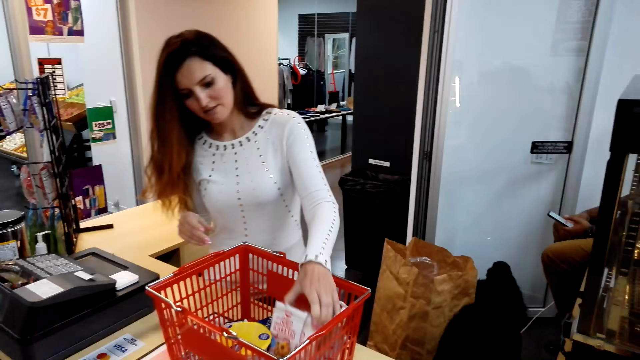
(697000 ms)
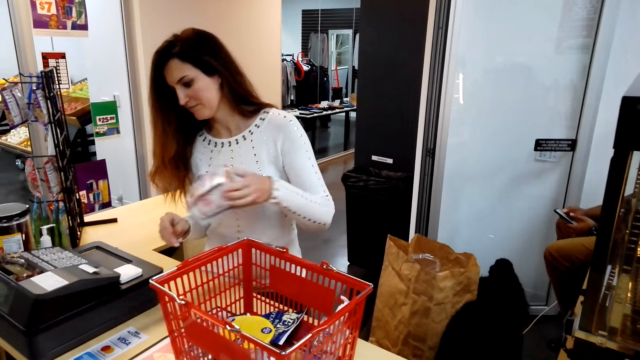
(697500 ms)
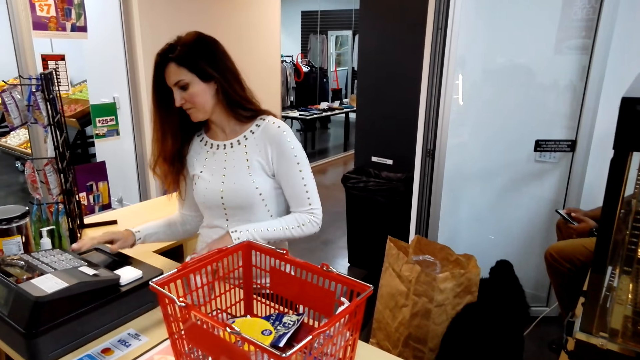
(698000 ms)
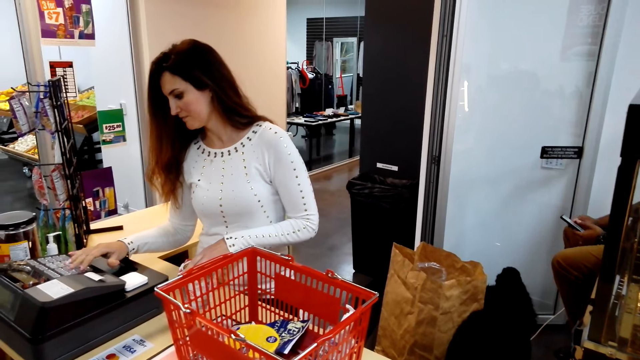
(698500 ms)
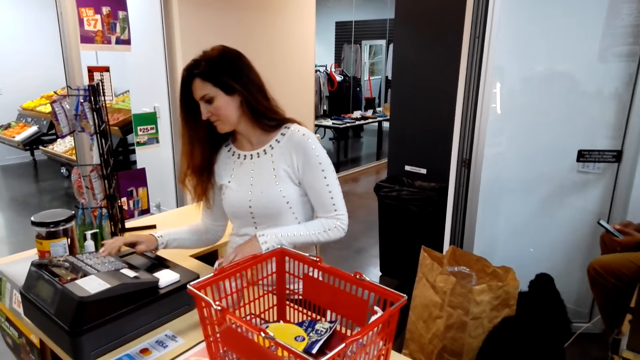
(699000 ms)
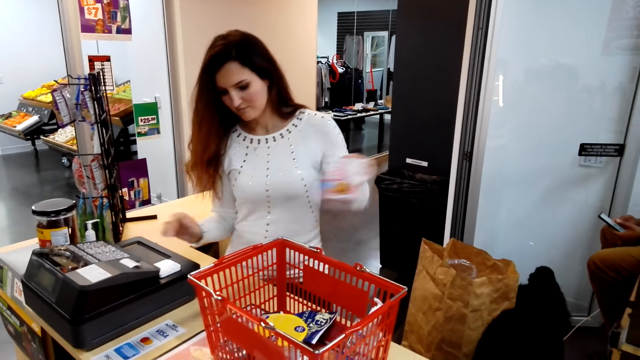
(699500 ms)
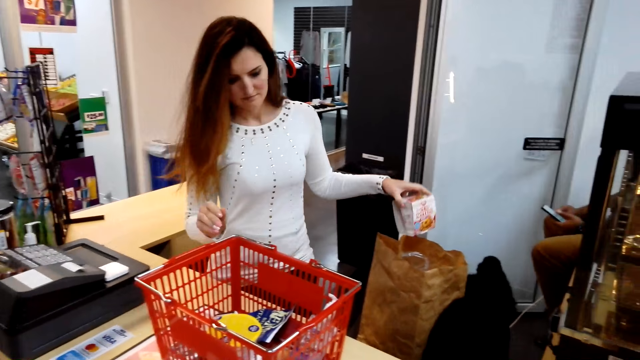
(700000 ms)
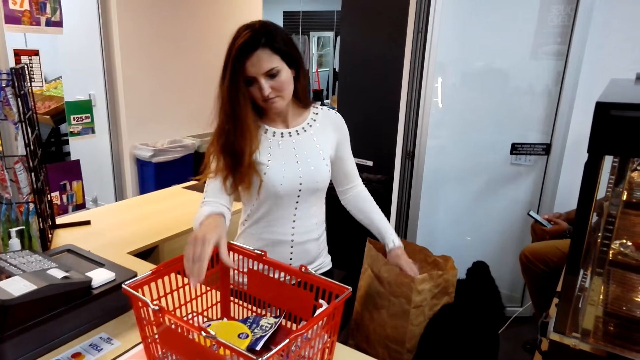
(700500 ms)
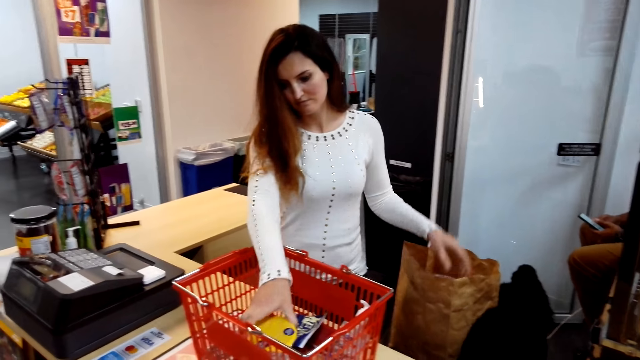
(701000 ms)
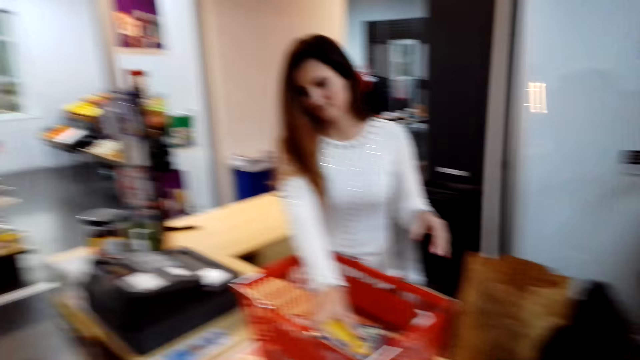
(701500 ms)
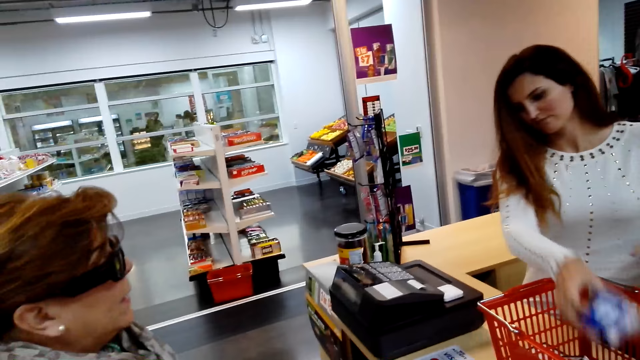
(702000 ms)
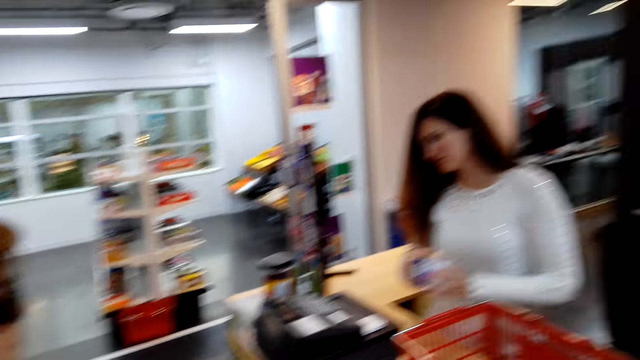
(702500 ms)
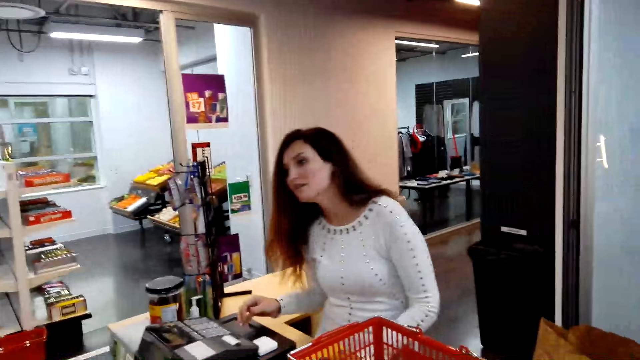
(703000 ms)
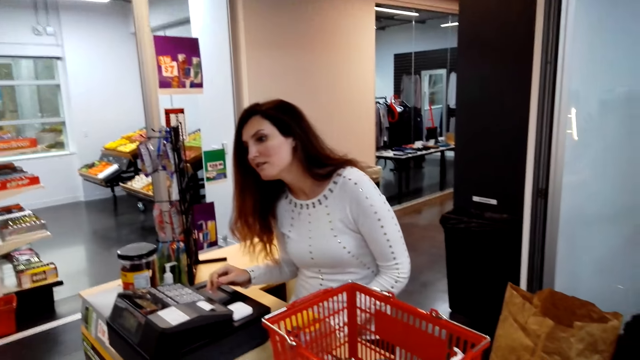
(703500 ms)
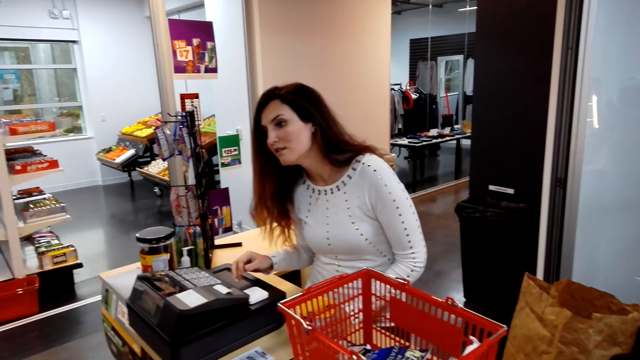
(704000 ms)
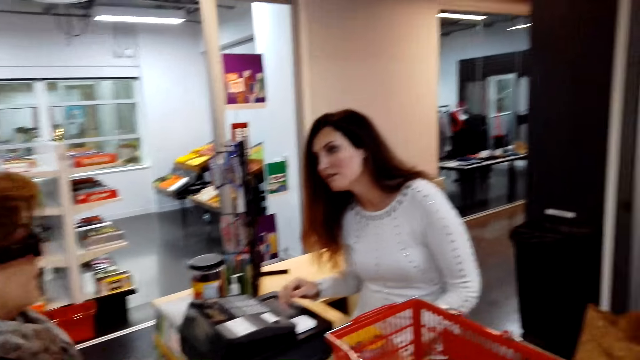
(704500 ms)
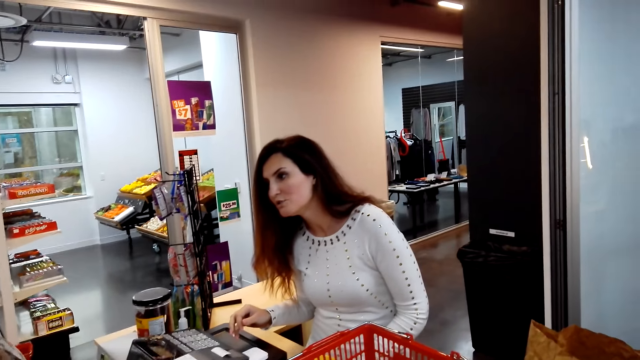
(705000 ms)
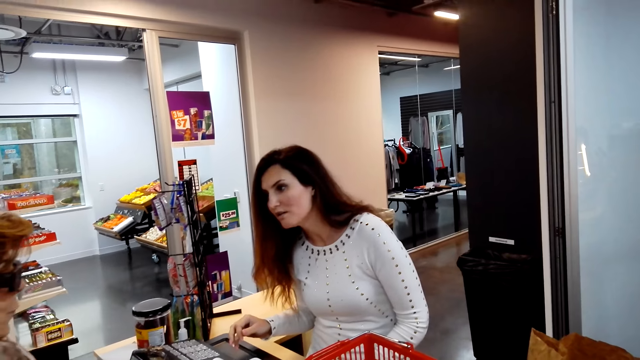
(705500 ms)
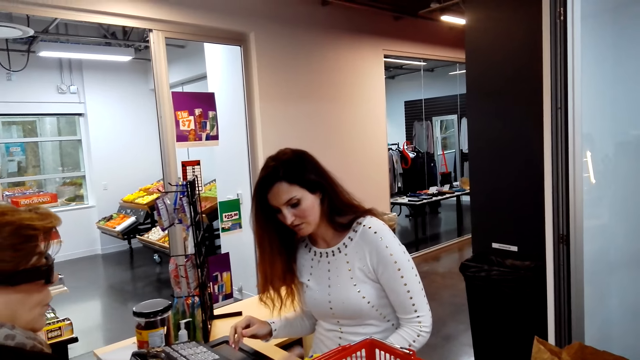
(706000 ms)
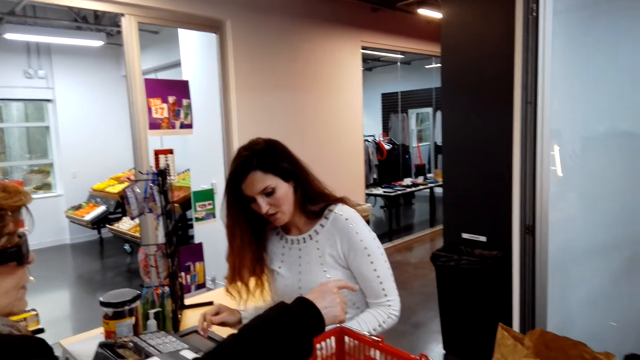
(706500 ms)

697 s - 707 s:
A cashier picks up something. The cashier presses the point of sale. The cashier puts something in the shopping bag. The cashier picks up something. The camera wearer converses with a lady and the cashier. The lady talks with the cashier.

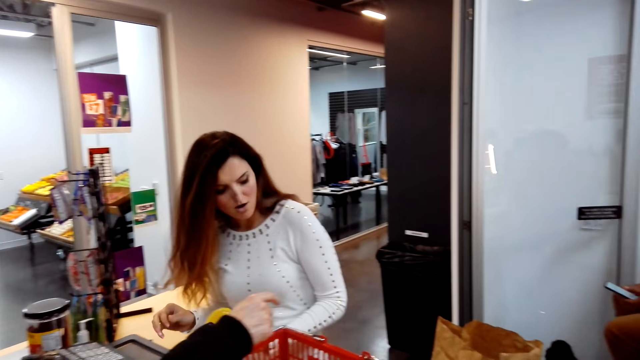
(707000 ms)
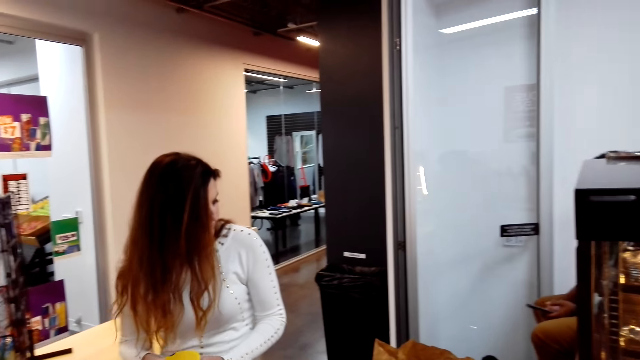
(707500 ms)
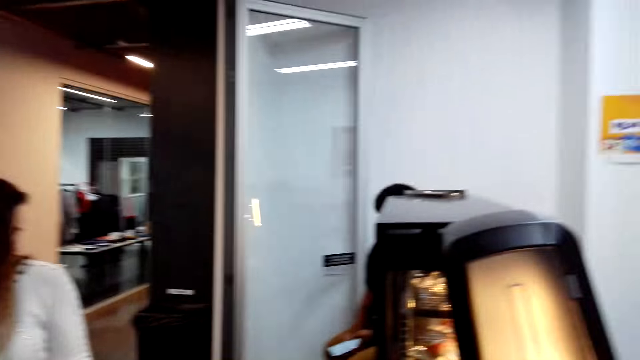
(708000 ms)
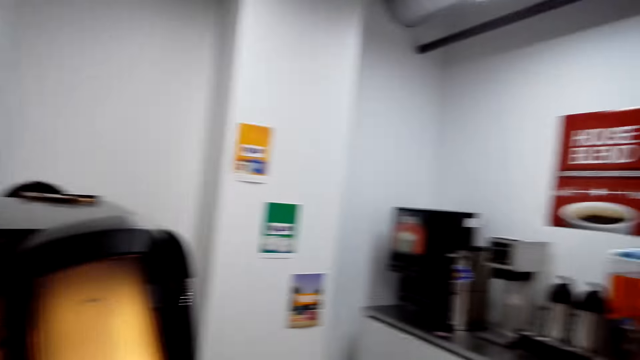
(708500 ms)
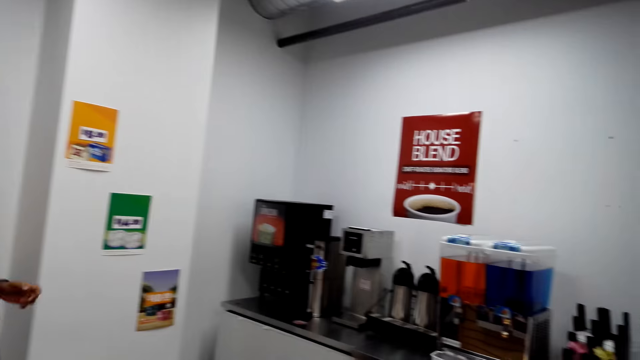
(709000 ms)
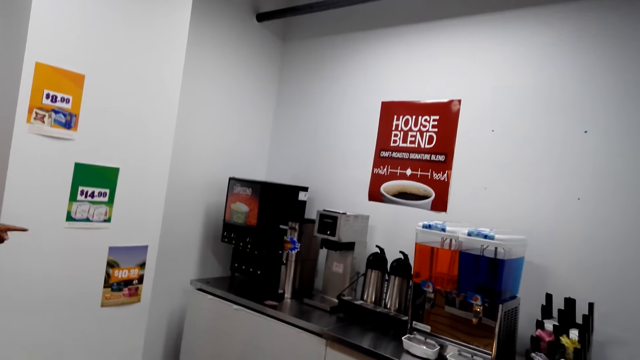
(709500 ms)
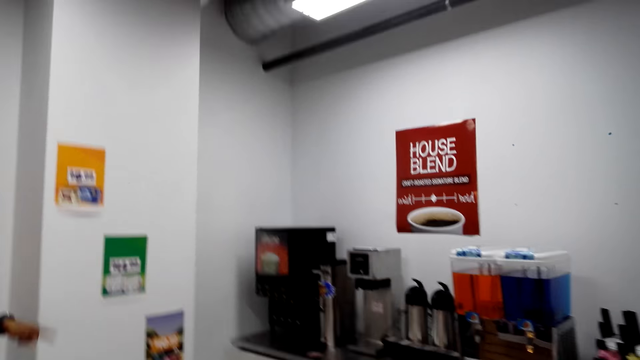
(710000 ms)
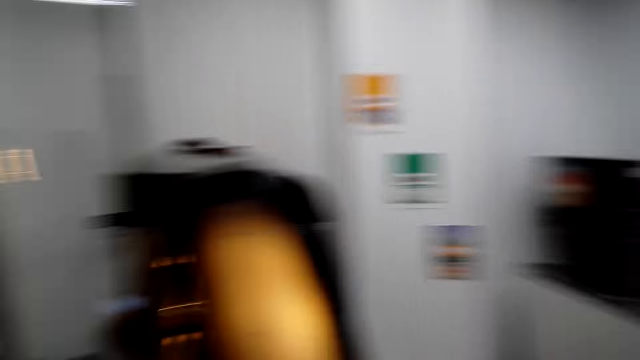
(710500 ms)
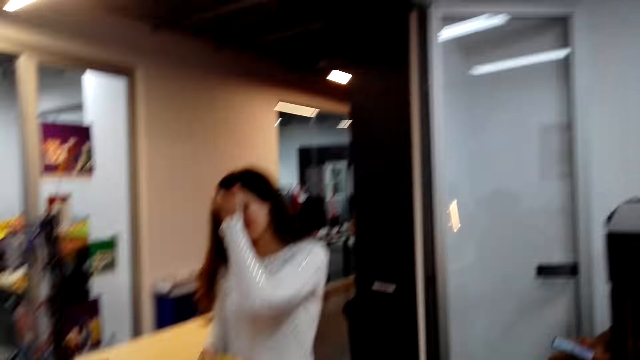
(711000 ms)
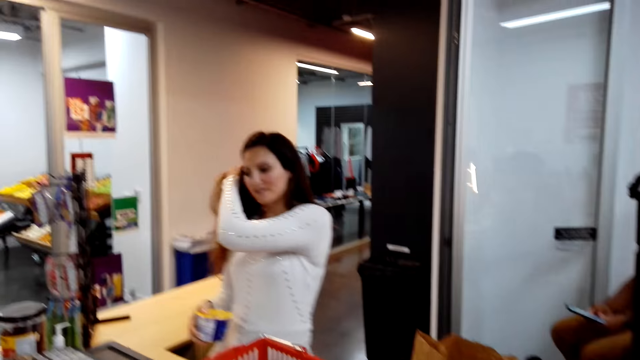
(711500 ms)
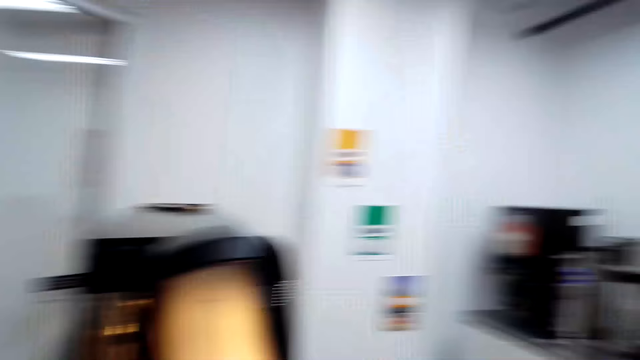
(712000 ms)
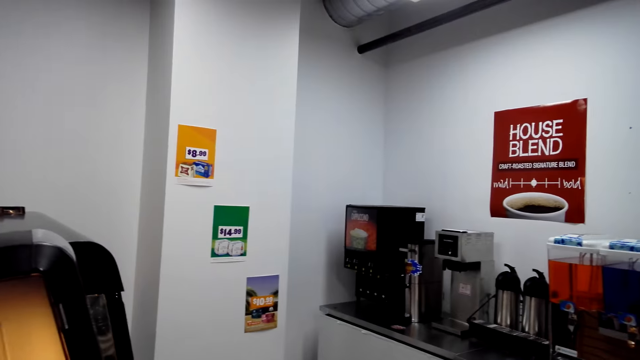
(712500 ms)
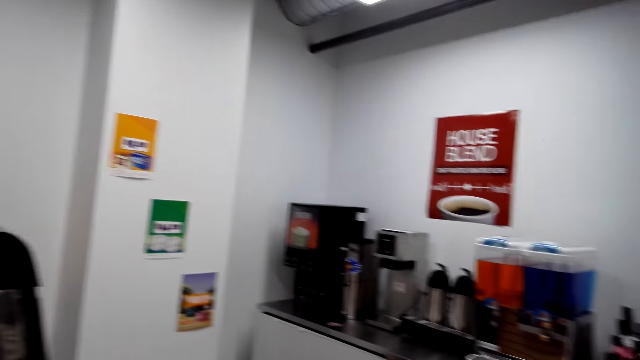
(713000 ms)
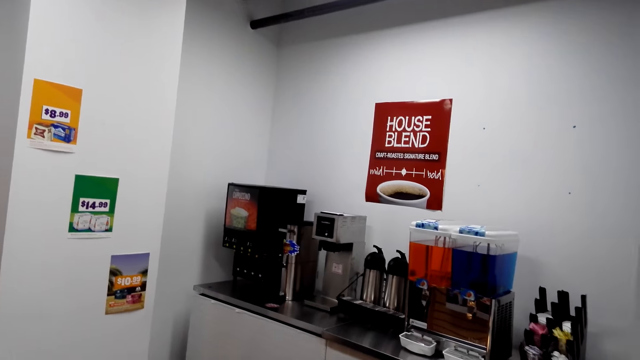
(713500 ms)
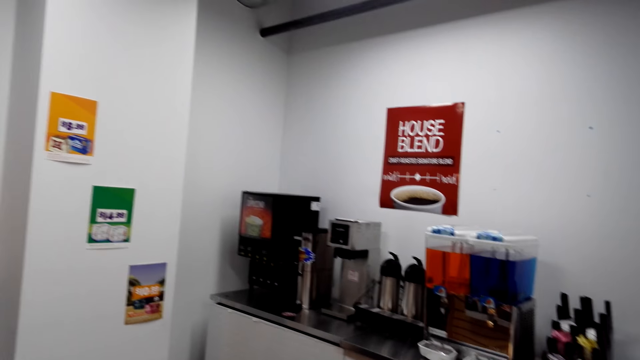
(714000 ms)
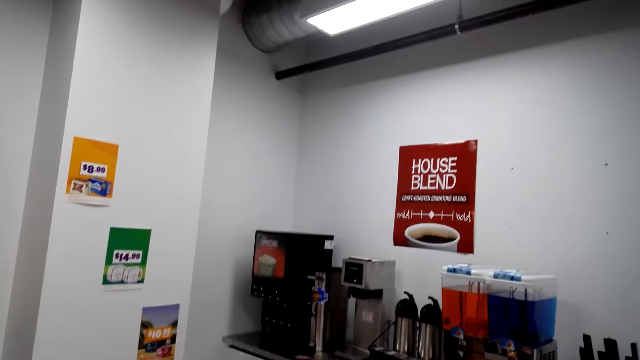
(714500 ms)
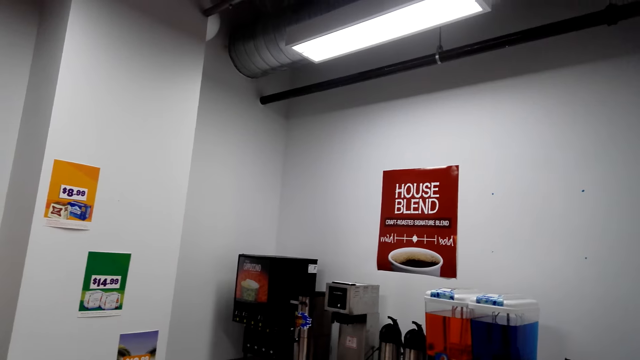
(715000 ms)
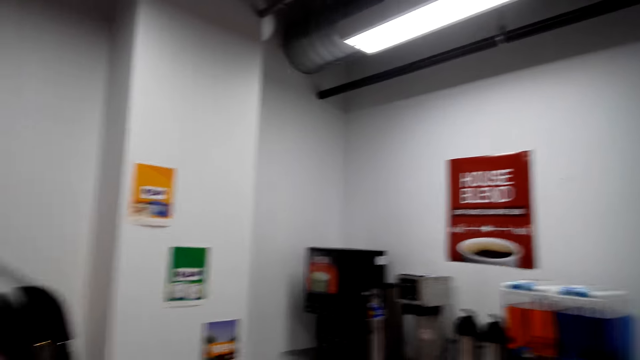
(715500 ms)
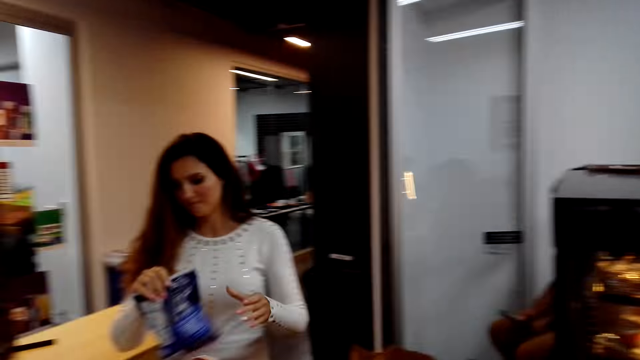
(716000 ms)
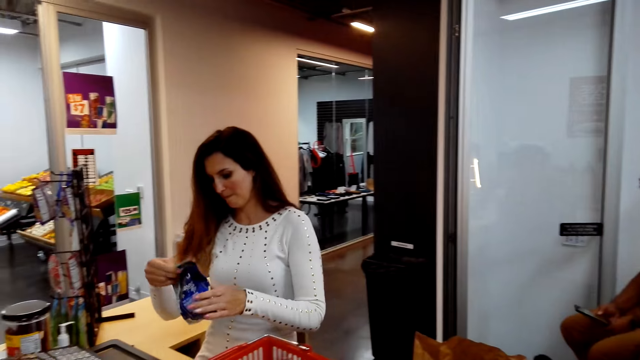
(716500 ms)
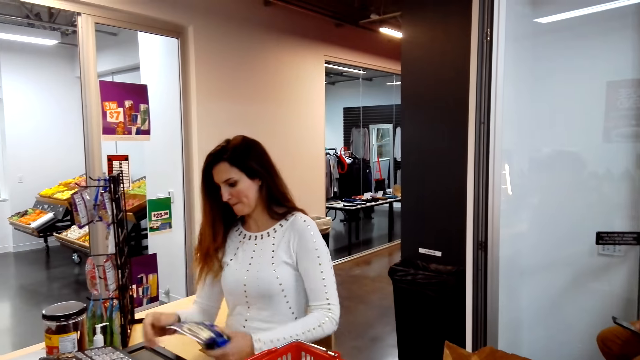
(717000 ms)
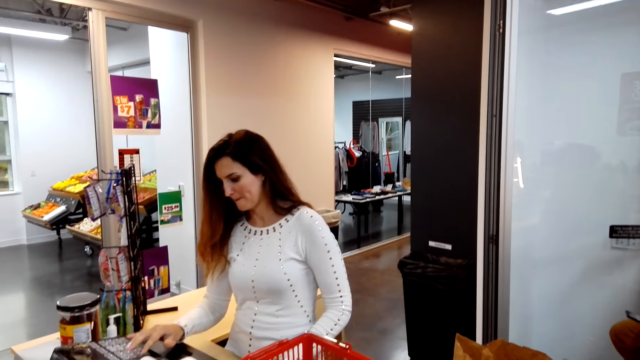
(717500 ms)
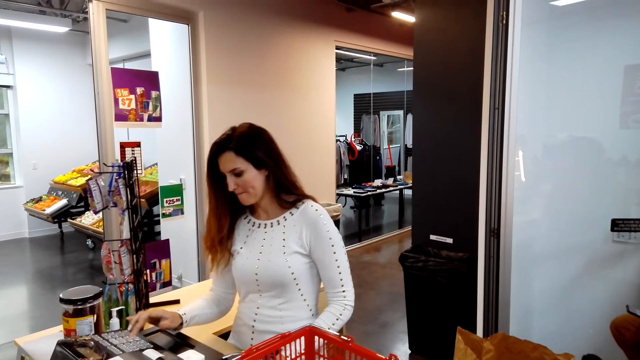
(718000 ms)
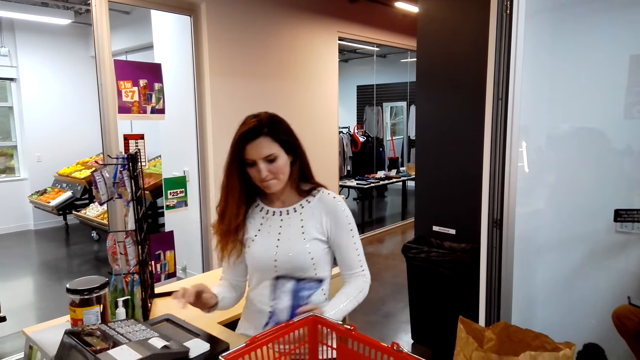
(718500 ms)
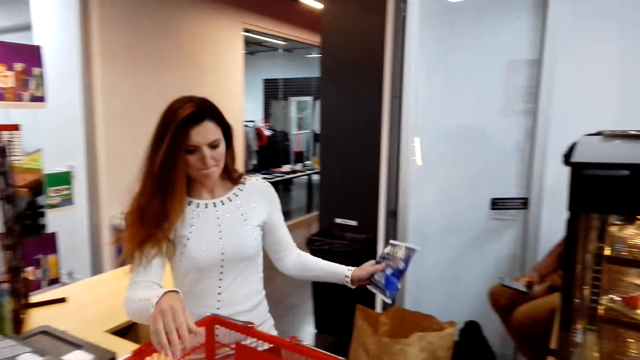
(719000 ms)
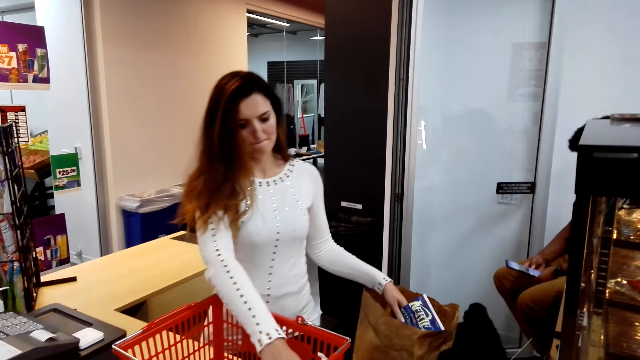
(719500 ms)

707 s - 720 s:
The camera wearer looks around. They look around again. A cashier picks the items in the basket. The cashier clicks the payment machine. The cashier puts something in the shopping bag.
